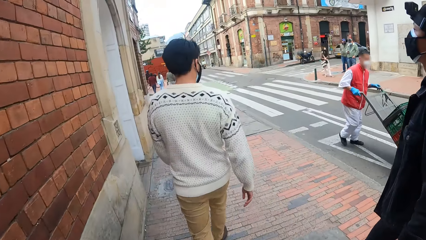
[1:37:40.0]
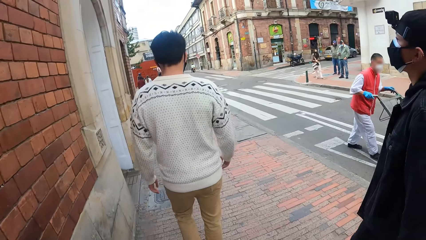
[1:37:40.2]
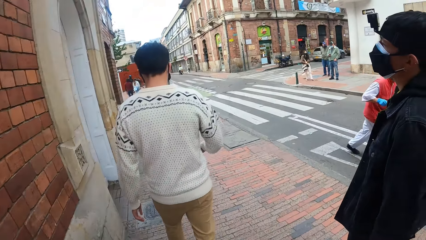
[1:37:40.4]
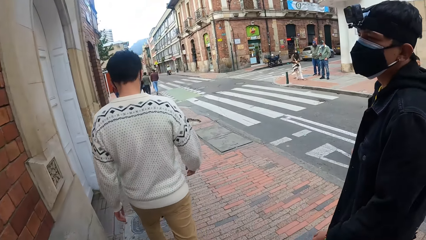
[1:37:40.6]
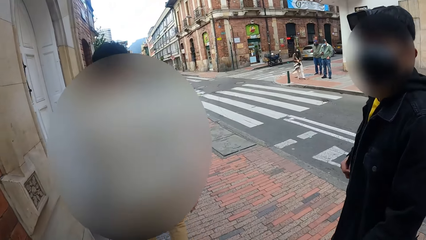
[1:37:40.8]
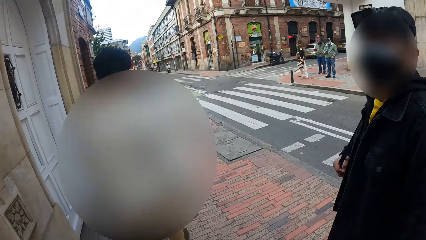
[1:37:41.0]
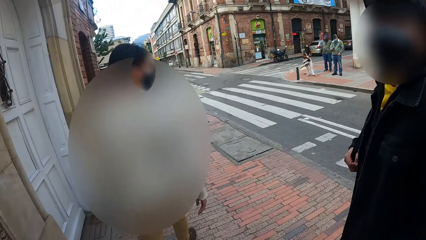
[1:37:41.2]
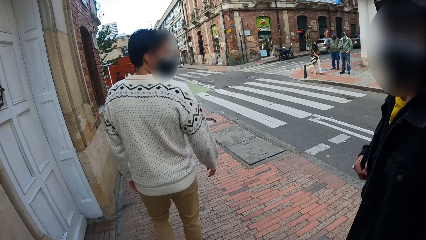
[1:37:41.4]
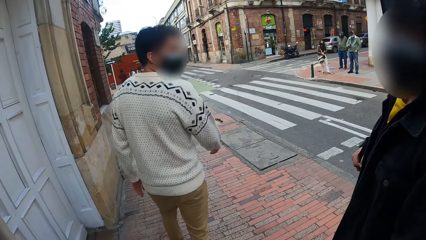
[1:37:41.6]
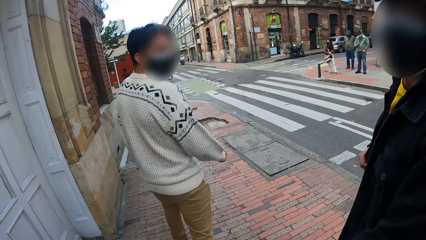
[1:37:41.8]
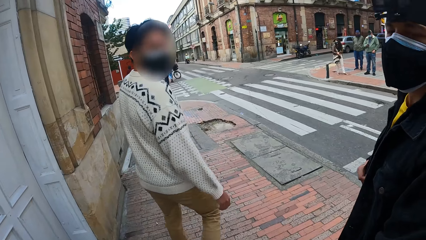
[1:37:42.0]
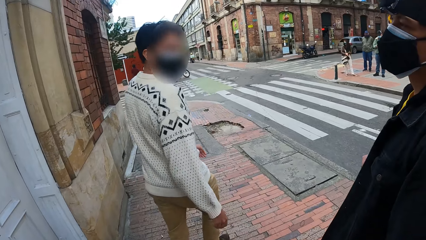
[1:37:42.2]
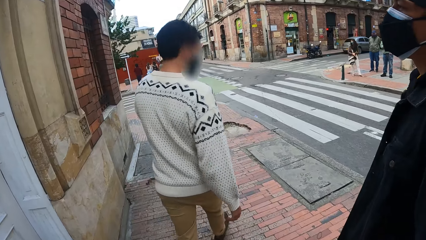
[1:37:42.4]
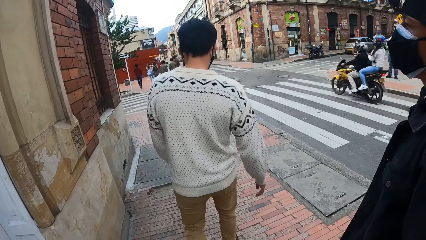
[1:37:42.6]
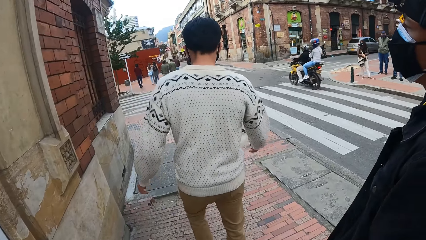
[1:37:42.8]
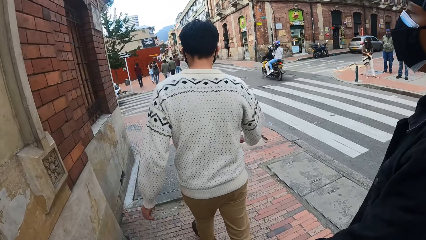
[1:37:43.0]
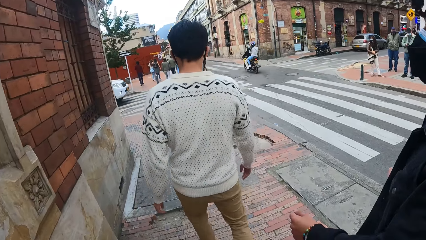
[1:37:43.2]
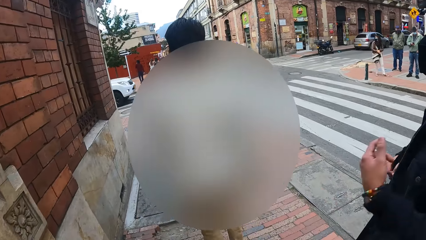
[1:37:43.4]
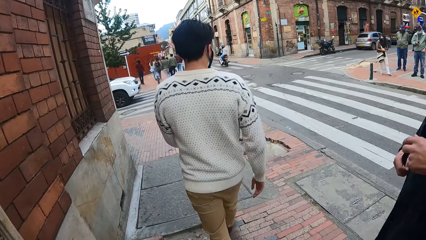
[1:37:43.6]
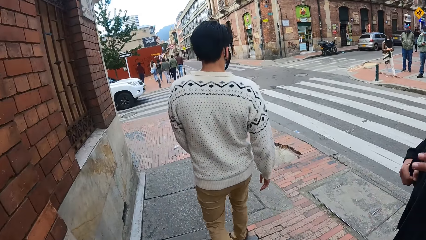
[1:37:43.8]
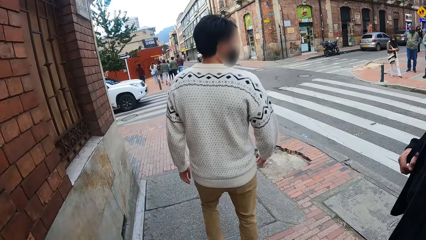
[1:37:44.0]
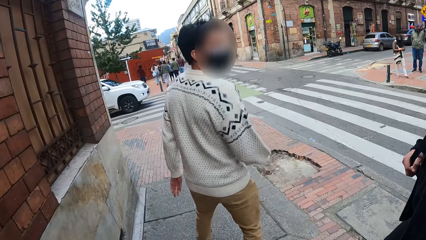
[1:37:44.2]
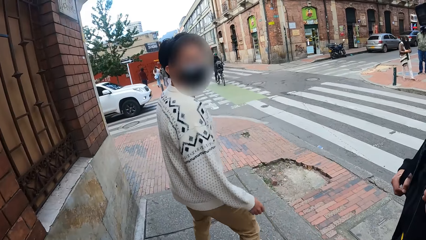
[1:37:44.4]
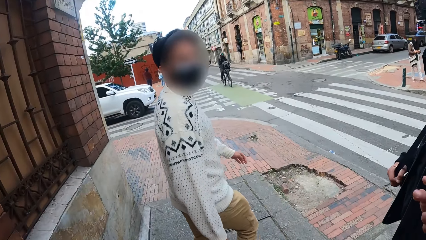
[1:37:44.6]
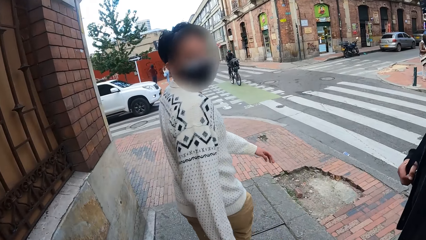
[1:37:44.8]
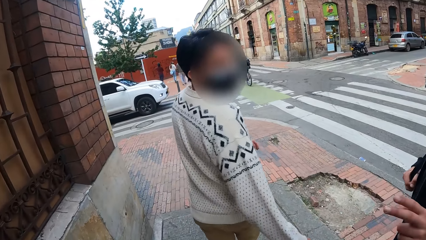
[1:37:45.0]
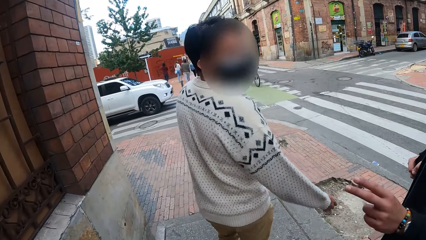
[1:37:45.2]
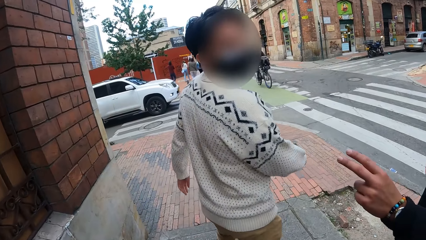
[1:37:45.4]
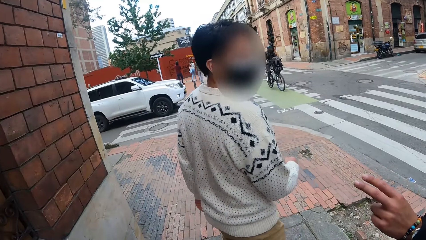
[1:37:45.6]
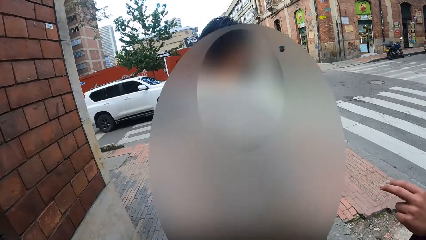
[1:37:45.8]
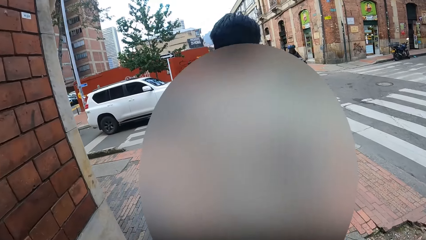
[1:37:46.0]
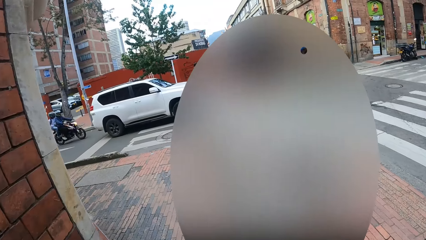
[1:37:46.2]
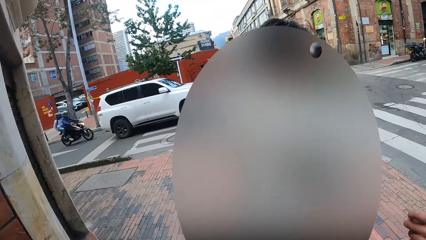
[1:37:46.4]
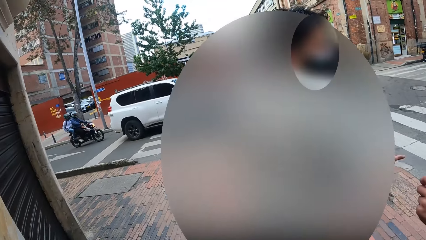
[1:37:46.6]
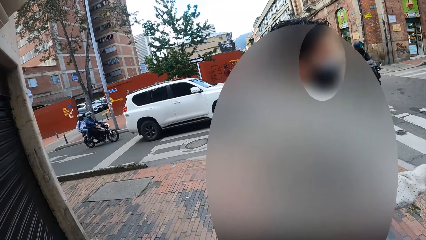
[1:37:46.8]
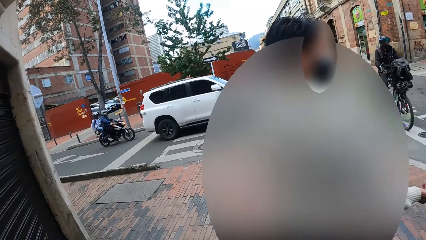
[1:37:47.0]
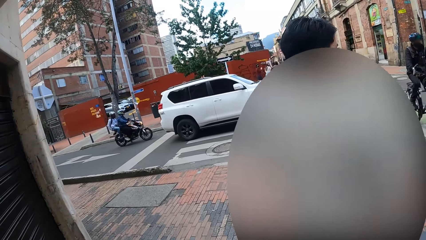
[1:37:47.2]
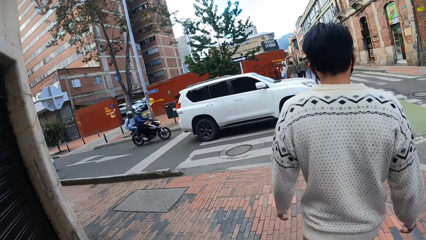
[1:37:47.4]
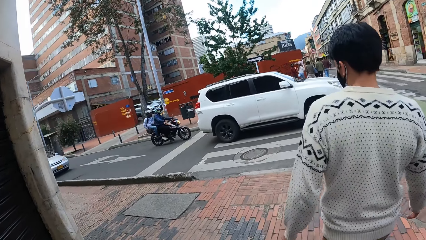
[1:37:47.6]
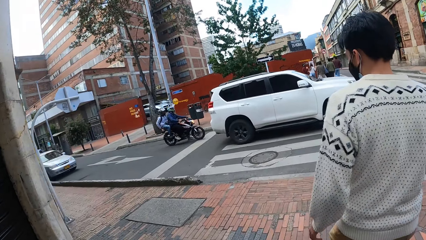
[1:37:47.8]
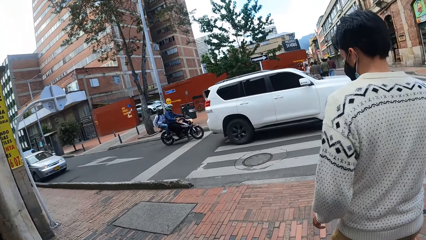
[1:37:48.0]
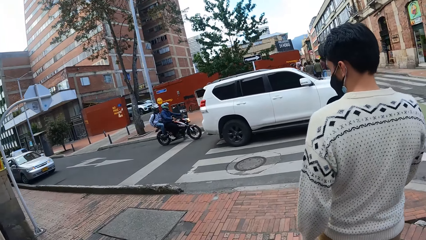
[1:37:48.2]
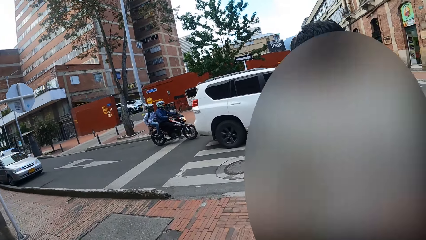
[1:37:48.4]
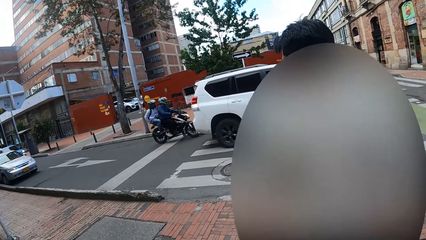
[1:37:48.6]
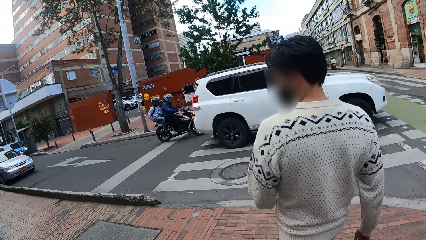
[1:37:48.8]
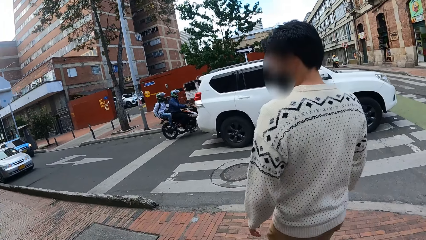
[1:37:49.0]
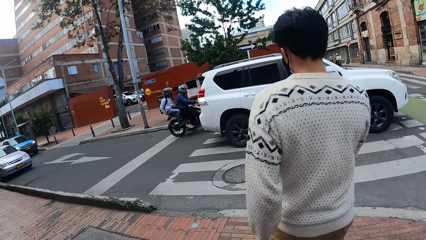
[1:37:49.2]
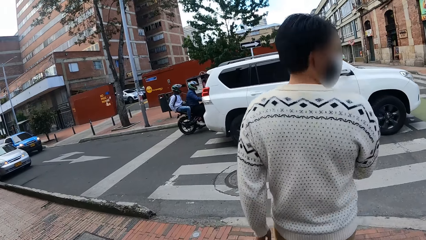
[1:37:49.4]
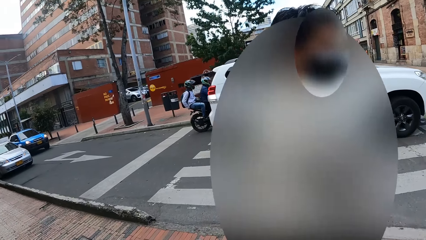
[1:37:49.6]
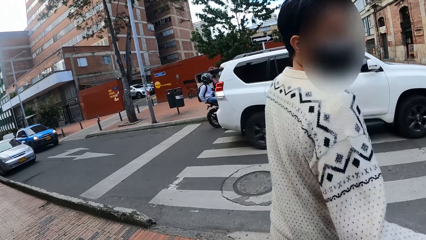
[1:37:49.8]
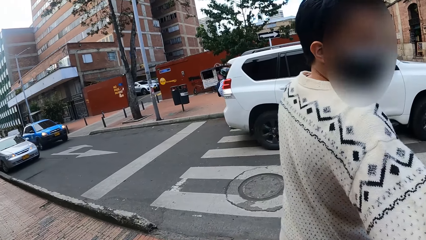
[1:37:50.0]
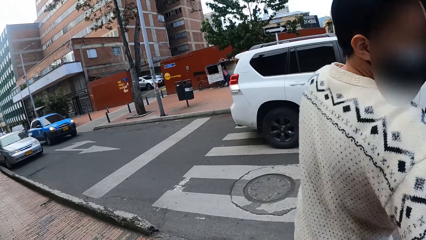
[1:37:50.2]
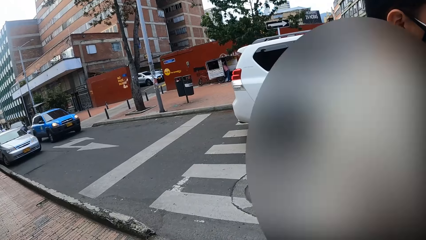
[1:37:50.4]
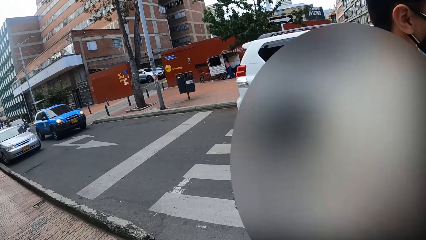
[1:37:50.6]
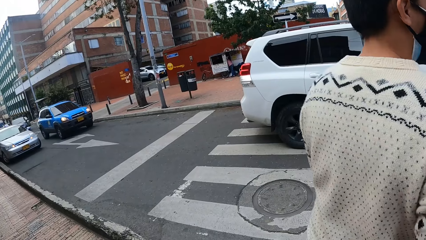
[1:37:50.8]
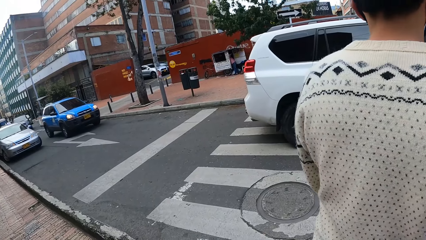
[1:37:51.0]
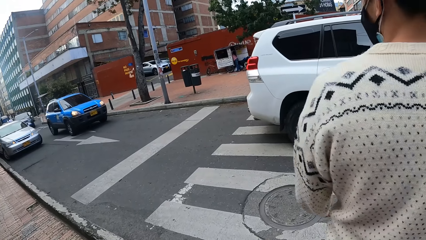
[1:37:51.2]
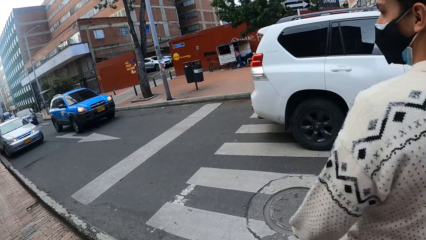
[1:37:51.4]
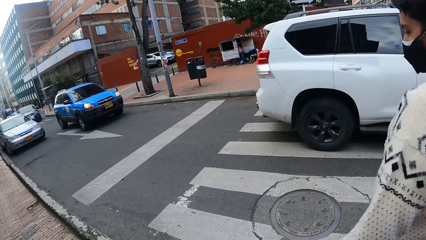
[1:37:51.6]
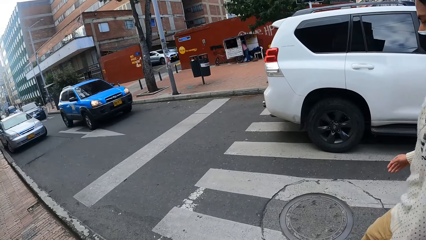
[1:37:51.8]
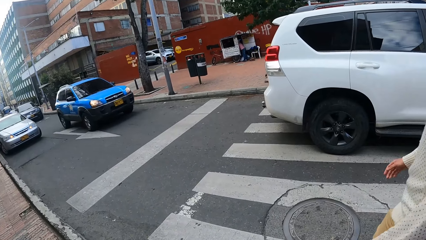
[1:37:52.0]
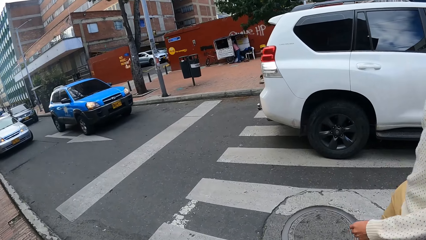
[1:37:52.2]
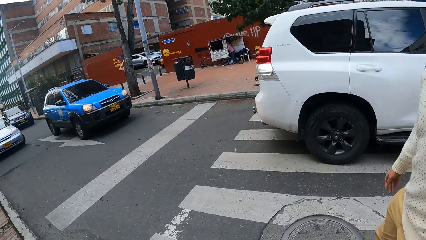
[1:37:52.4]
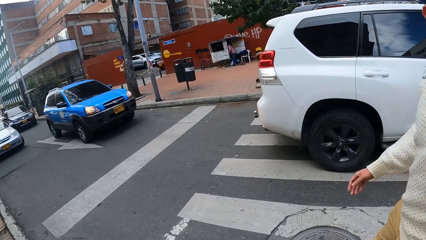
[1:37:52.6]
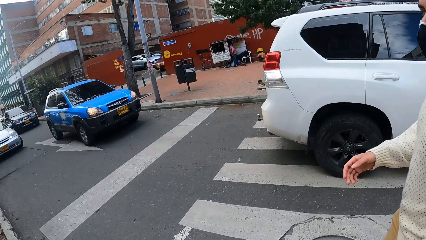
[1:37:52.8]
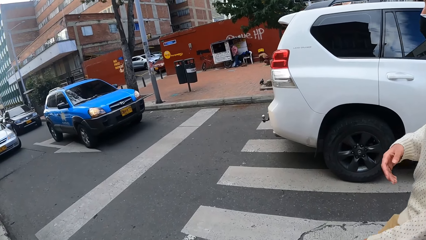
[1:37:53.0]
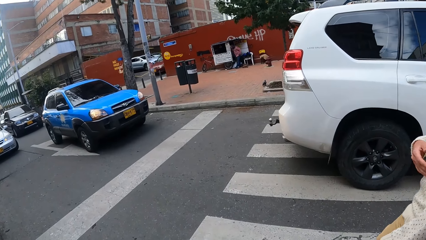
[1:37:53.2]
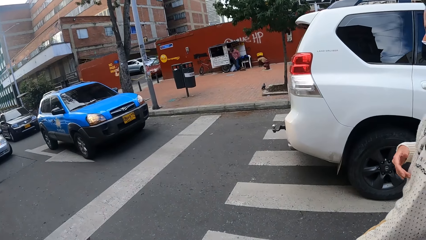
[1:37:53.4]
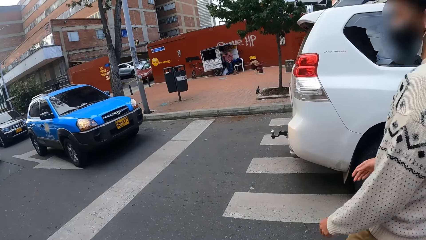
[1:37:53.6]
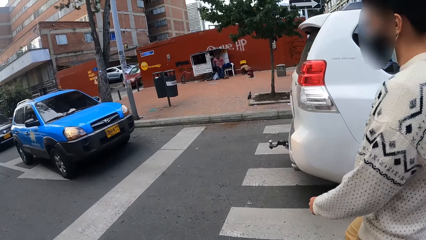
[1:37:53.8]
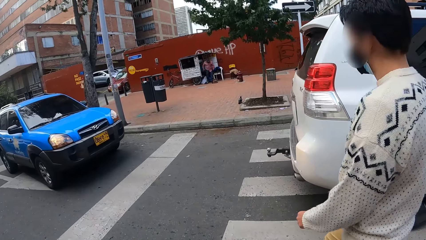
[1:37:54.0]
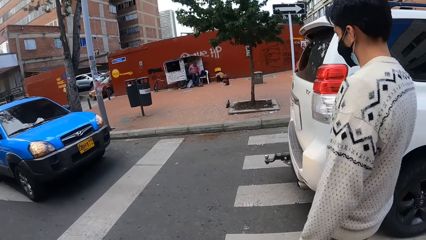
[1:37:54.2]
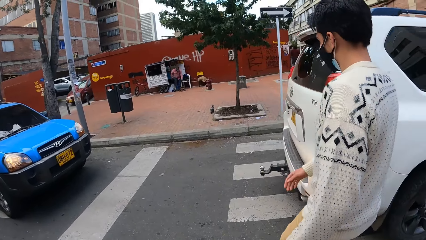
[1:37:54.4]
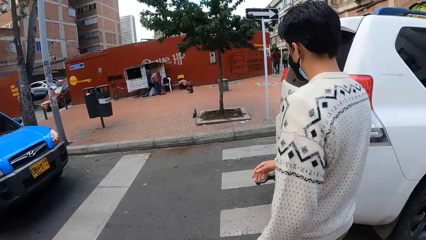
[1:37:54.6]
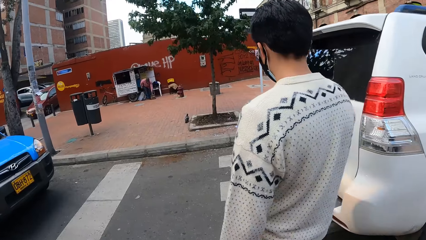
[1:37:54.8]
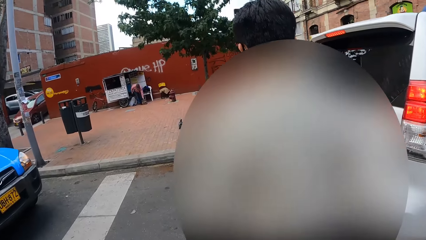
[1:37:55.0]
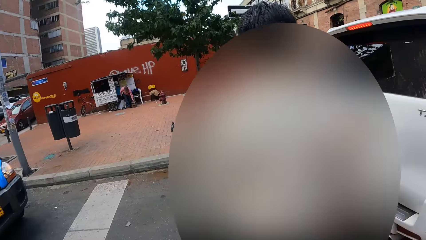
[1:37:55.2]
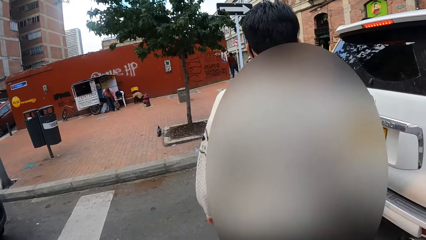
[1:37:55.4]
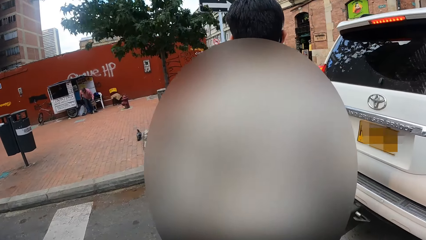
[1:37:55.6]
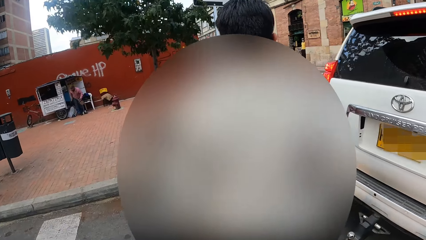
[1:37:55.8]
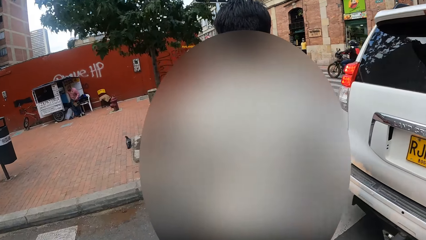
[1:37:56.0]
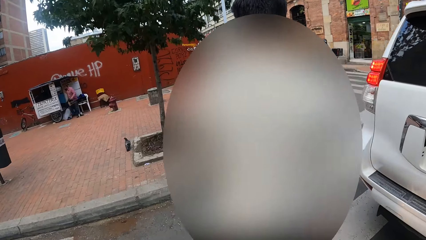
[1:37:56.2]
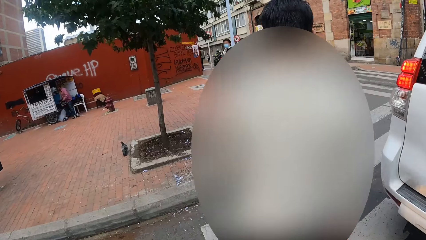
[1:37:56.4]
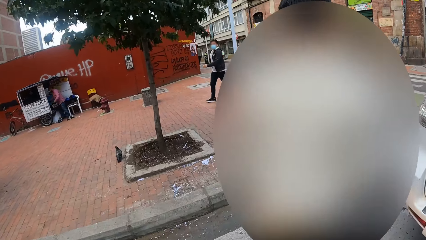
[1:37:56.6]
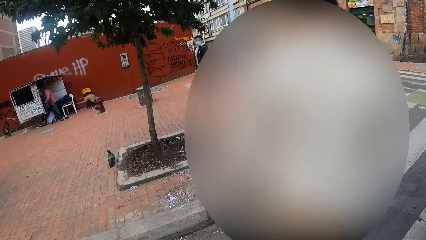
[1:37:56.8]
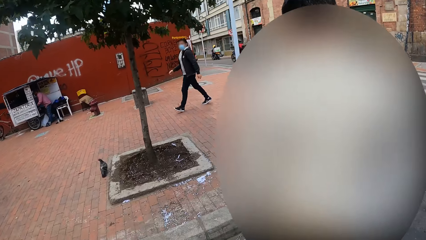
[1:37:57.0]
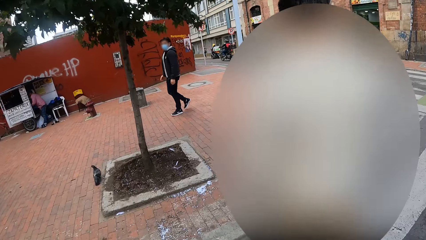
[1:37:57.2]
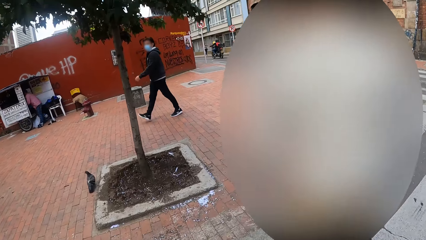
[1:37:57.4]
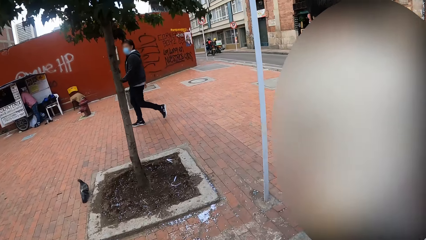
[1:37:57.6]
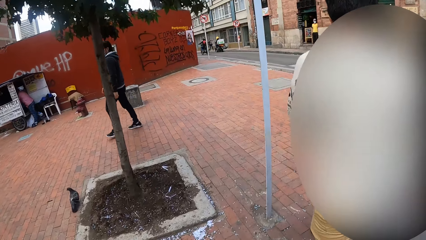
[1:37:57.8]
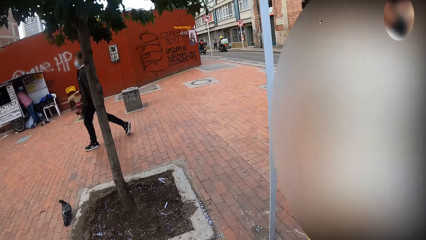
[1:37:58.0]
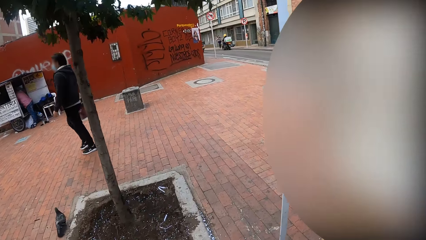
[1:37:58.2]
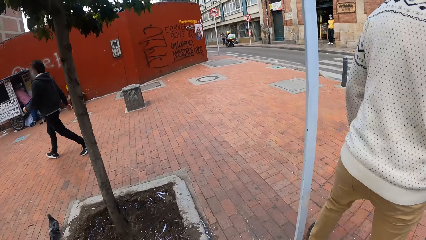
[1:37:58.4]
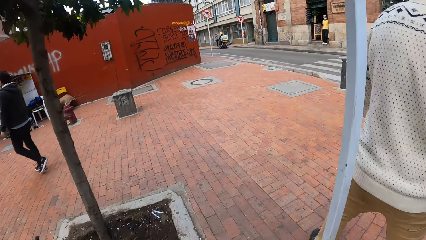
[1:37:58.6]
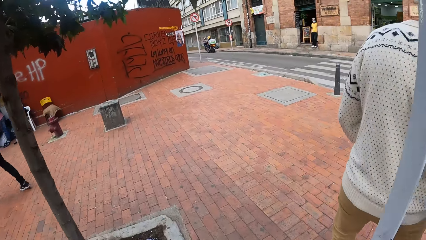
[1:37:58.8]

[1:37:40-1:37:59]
The camera wearer looks at a man. They look at another man. They look at the first man. Another man gesticulates with his left hand. The camera wearer converses with the first man. They walk towards a zebra crossing. They look at the first man. They look at a car. Another man crosses the road. The camera wearer looks at the first man. They cross the road.
